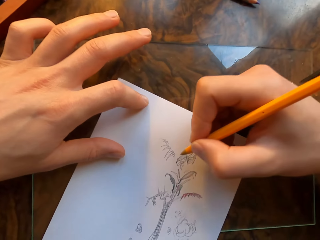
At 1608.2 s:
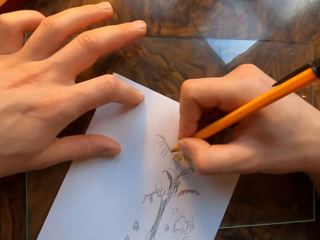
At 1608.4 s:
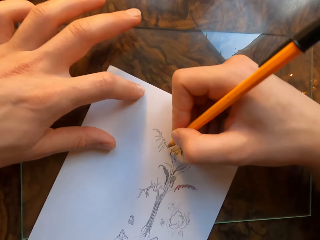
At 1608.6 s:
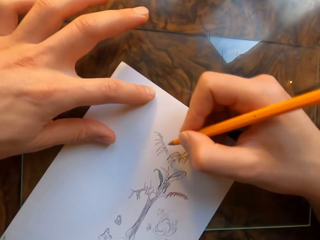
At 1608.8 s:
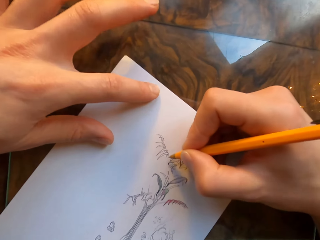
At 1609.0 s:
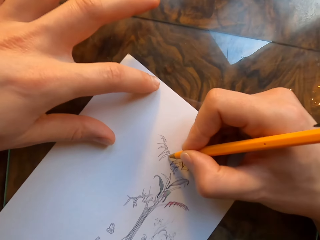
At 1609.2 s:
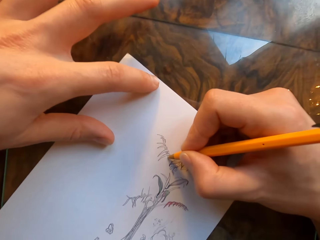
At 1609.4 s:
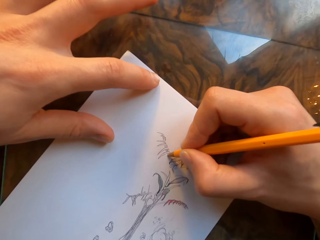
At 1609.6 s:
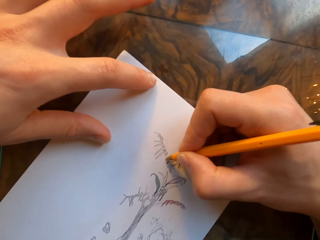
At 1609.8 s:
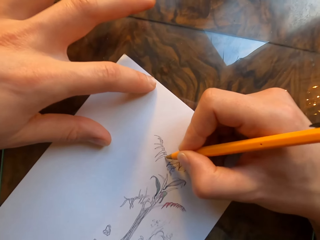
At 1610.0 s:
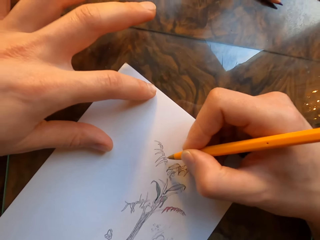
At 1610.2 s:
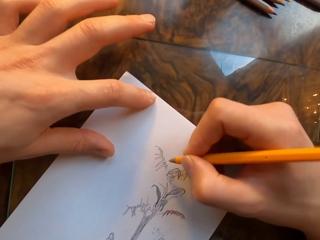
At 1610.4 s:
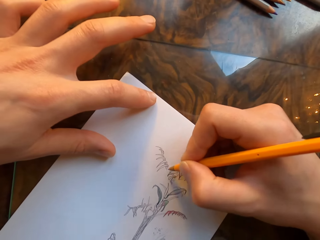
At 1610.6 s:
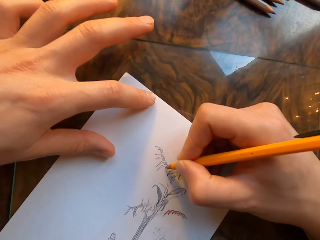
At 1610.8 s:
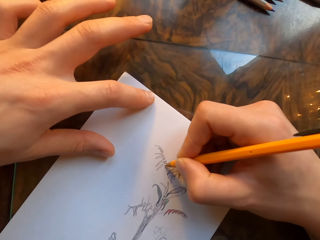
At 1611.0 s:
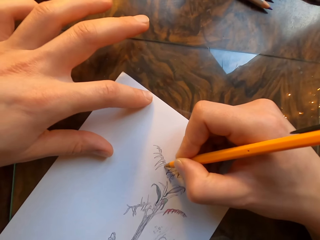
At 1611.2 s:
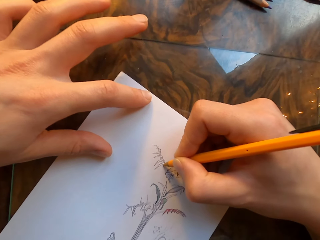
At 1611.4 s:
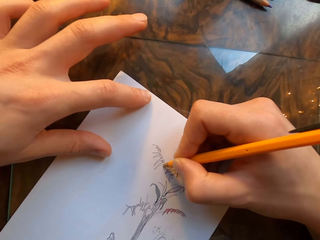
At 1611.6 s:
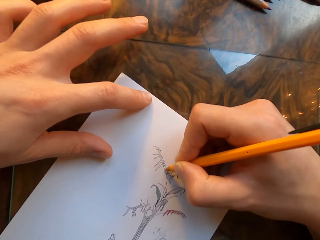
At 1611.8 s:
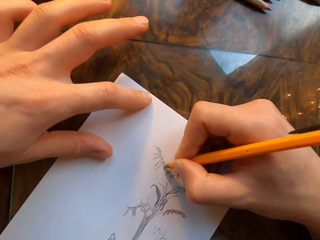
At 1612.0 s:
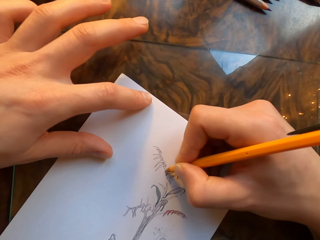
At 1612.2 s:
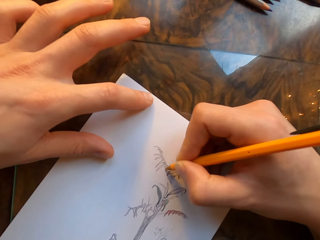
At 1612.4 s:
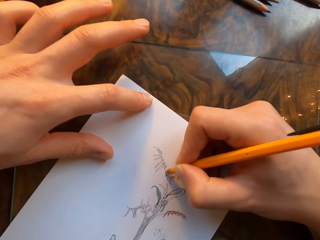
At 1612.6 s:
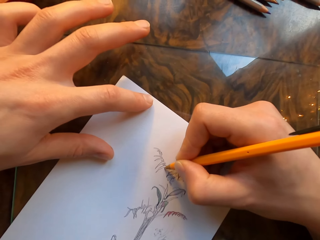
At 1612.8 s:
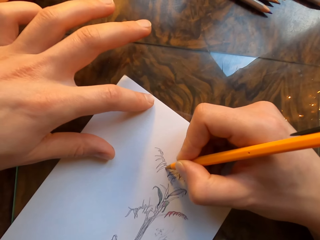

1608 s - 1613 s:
The camera wearer draws on a paper with a pen in his hand.

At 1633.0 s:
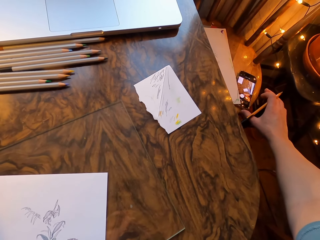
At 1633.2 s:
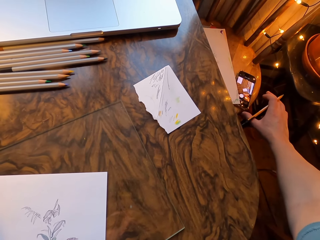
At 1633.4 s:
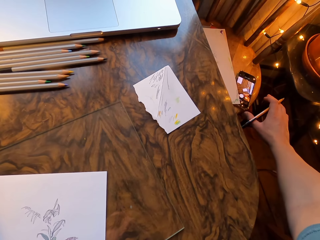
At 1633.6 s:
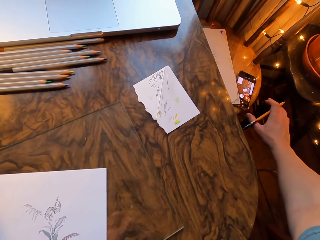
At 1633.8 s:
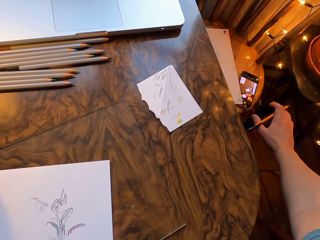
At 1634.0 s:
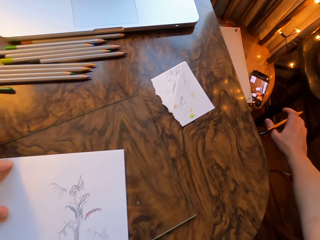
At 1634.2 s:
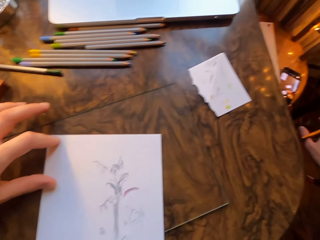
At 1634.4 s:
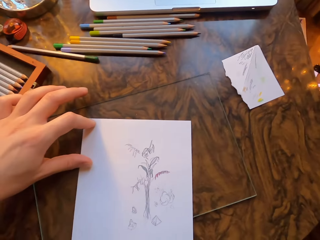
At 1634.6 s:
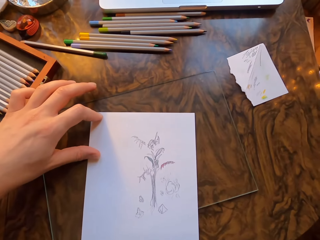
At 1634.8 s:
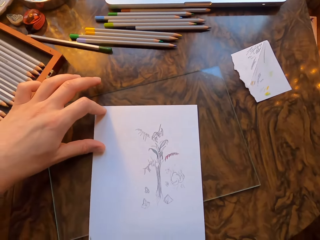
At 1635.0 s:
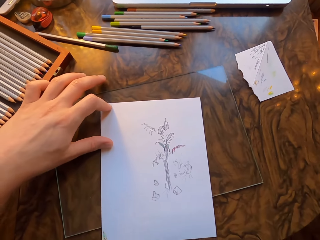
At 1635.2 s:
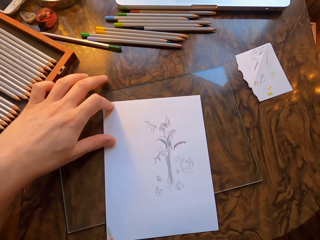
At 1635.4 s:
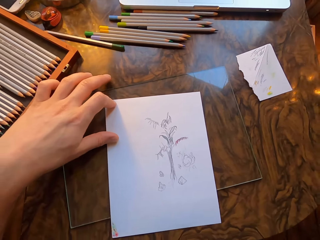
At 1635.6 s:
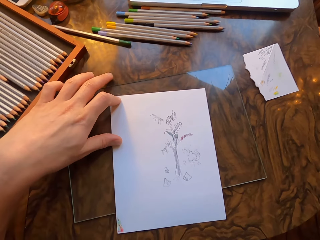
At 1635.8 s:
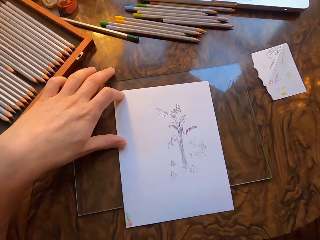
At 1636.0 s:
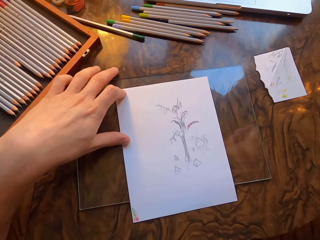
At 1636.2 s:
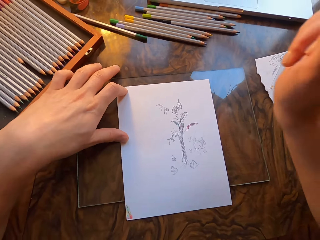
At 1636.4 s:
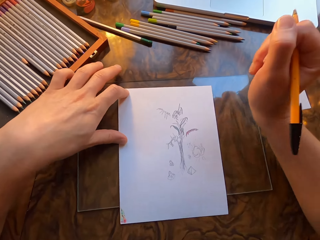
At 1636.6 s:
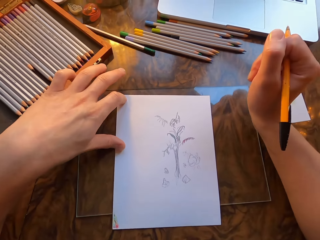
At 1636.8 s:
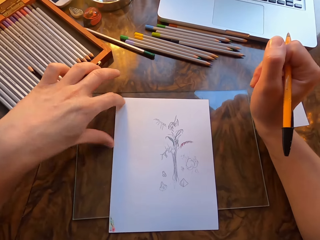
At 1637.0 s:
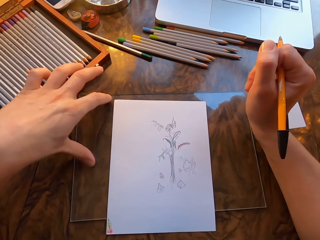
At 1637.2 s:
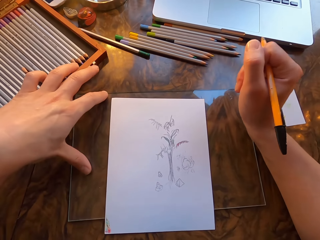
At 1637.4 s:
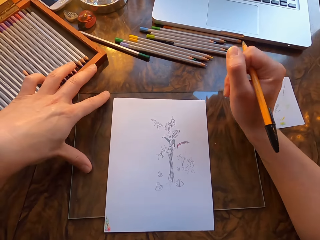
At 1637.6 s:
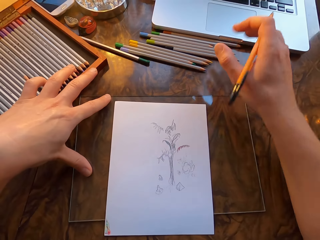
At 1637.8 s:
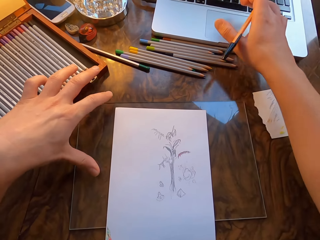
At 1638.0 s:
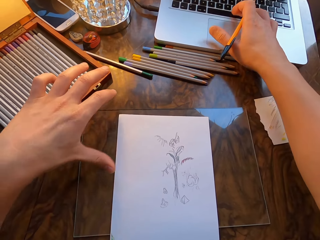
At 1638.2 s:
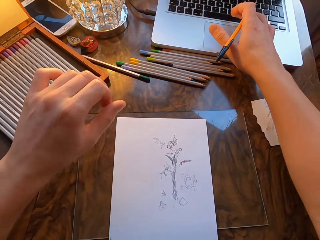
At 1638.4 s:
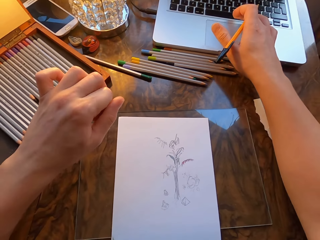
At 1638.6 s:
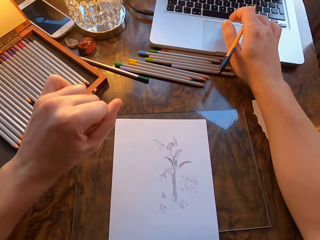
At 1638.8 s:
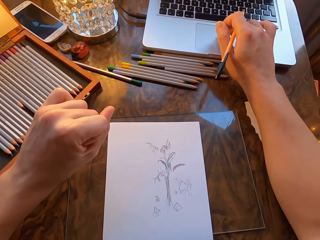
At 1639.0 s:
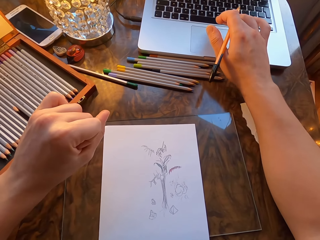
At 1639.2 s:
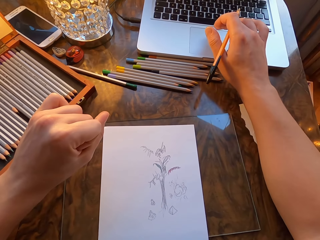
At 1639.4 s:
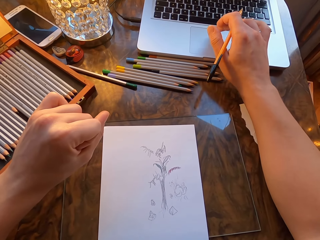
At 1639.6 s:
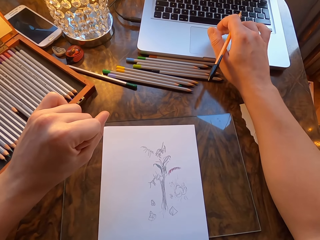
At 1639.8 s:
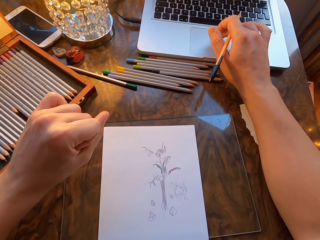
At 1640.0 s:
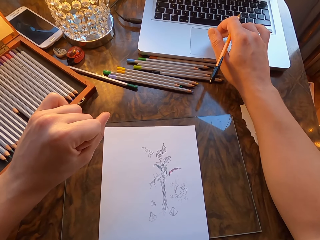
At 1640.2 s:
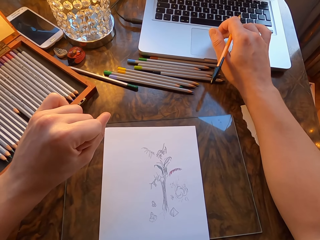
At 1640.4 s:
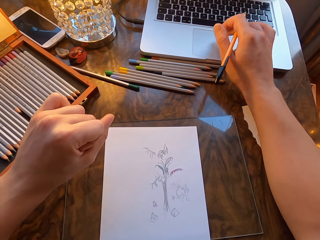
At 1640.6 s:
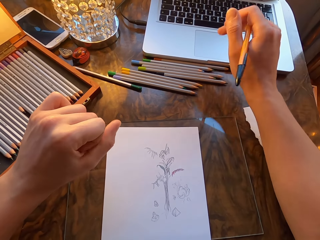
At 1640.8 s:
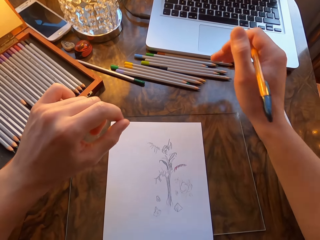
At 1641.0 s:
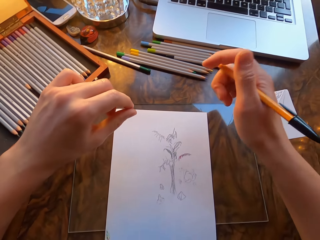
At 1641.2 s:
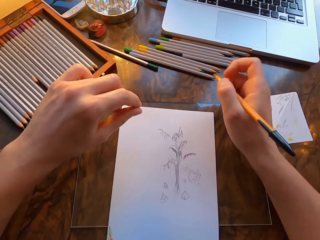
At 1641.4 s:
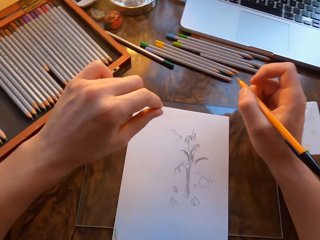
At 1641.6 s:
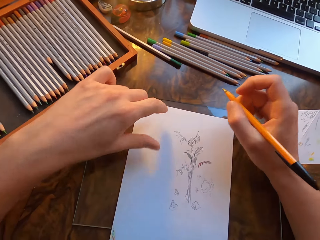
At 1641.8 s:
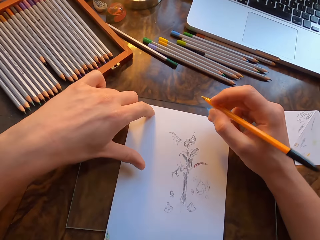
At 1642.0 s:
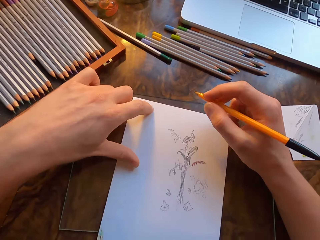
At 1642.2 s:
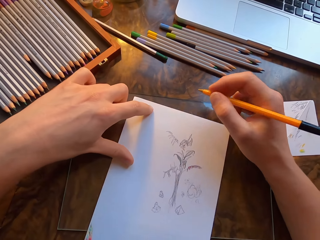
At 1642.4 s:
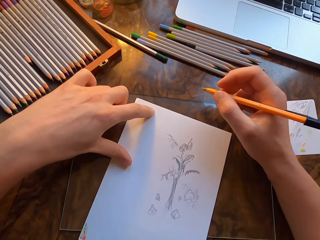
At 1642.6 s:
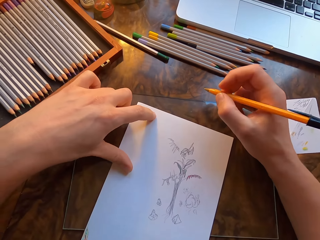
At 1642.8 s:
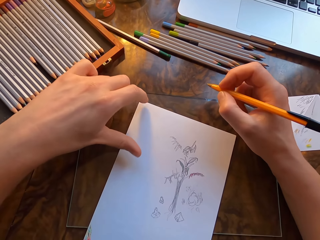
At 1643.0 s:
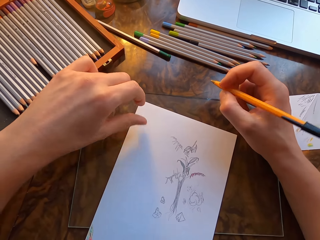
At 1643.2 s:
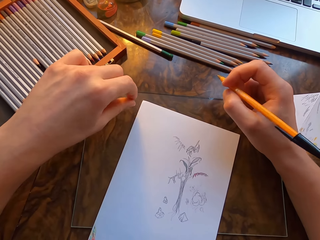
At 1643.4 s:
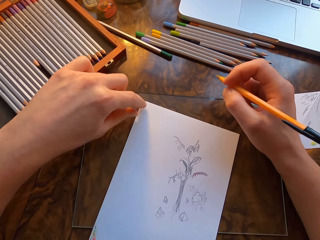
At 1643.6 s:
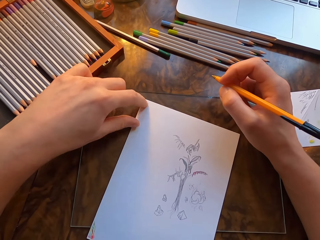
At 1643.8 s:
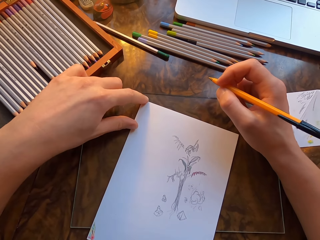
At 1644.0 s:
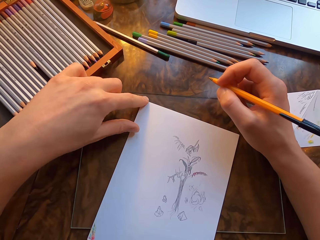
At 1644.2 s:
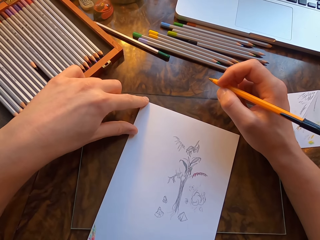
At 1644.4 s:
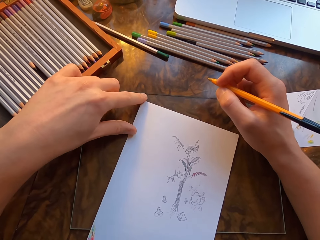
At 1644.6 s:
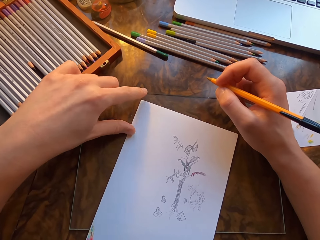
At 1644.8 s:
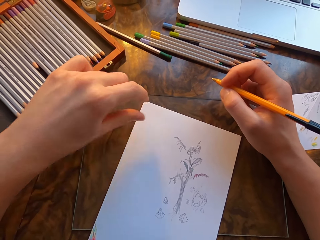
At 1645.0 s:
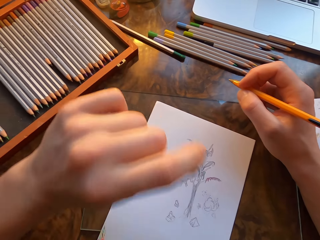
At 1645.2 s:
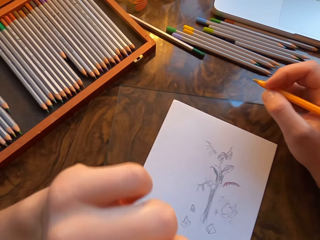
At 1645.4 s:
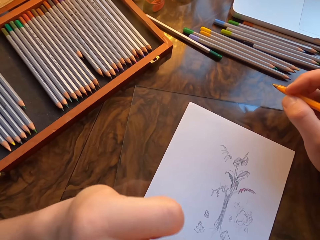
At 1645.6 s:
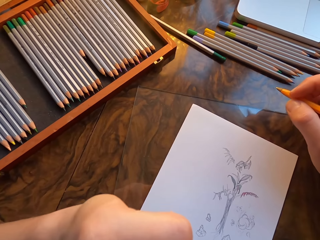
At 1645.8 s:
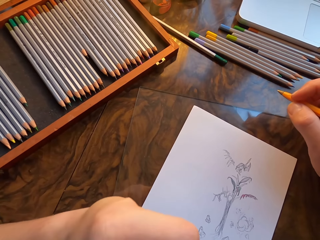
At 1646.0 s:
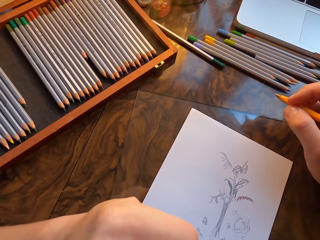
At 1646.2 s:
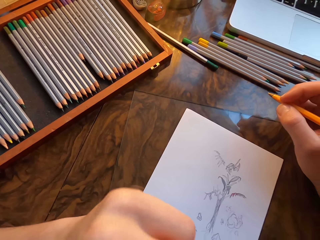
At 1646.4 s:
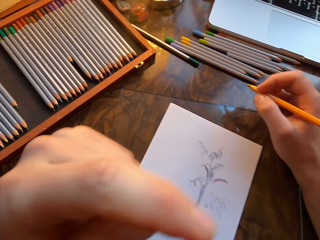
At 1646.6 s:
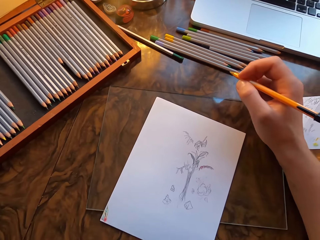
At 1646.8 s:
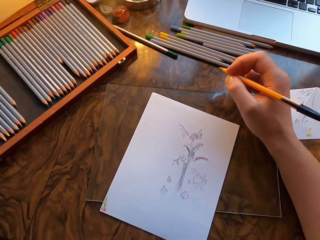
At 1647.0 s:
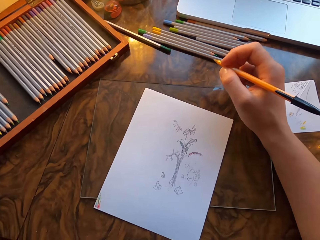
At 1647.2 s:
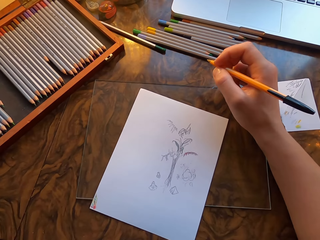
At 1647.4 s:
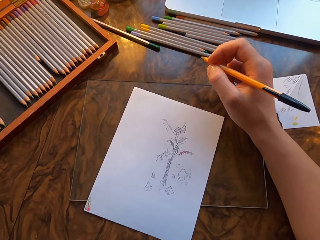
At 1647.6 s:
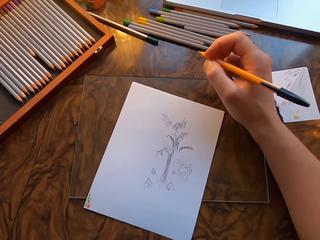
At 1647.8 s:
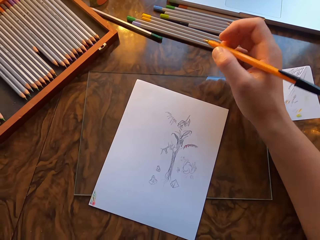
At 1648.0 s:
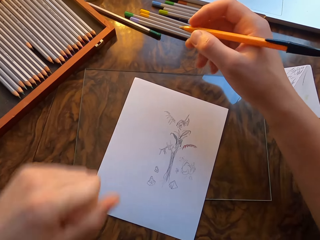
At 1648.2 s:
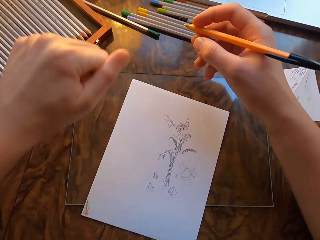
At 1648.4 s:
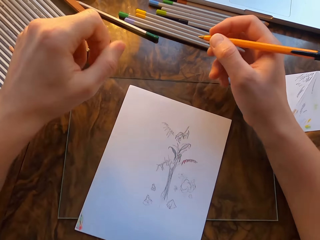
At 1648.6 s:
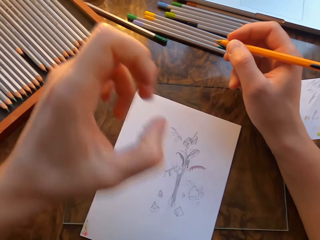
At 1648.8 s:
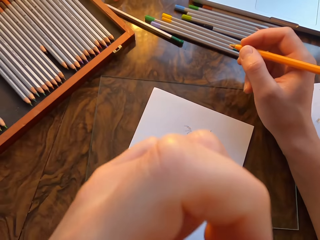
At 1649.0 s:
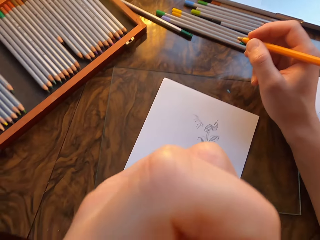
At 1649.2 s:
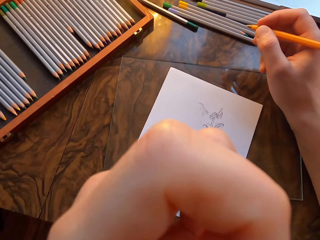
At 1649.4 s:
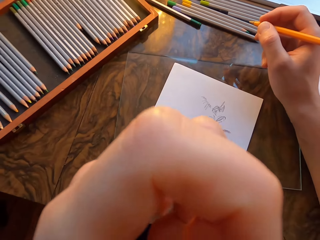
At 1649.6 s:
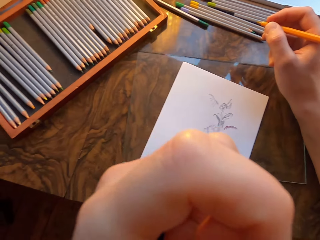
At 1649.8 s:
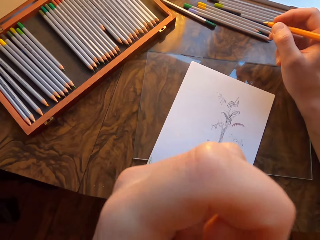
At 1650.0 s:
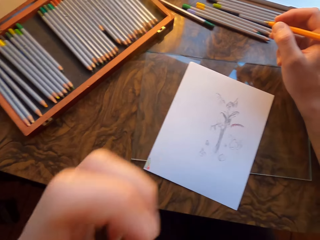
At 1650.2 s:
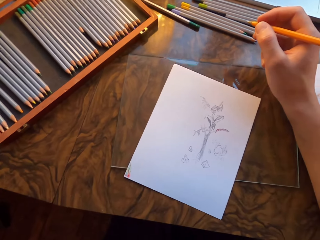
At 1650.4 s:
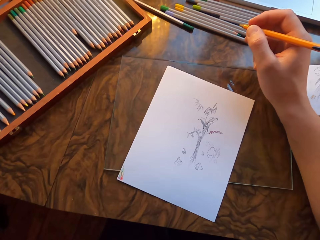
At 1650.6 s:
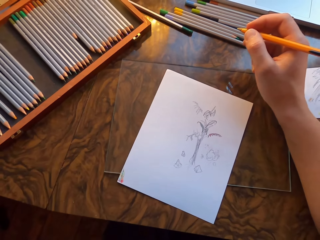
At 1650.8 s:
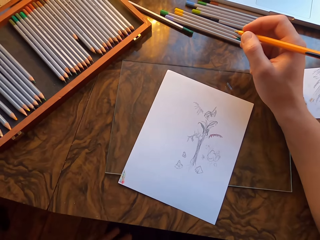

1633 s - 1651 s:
The camera wearer moves the paper. He moves the glass. He operates the laptop. He folds his hand into a fist. He touches the laptop. He holds the paper with his left hand. He moves the paper. He moves his left hand to his nose.
